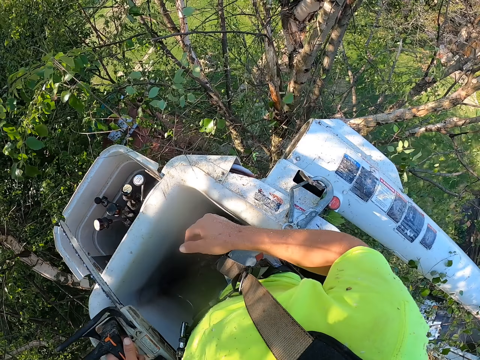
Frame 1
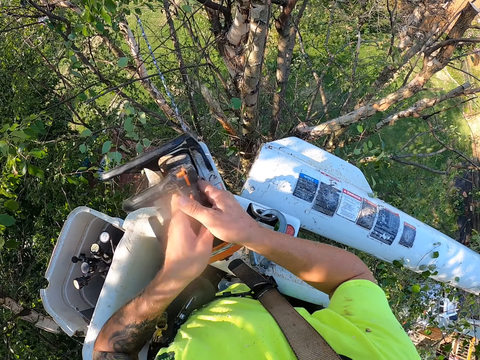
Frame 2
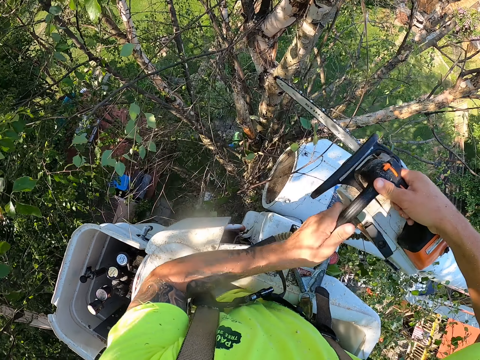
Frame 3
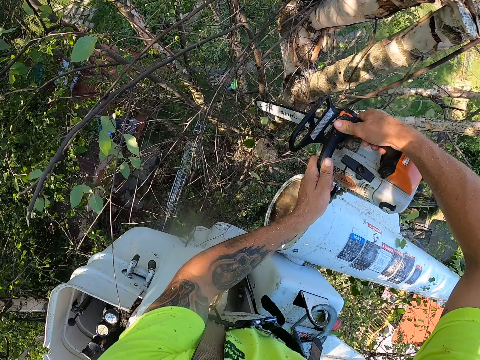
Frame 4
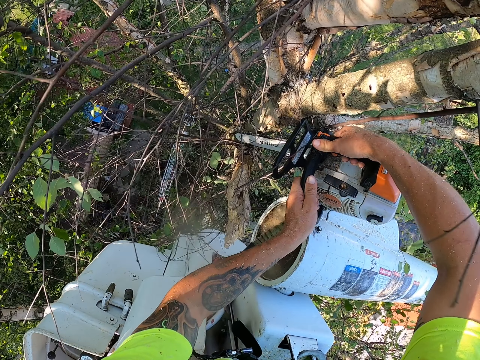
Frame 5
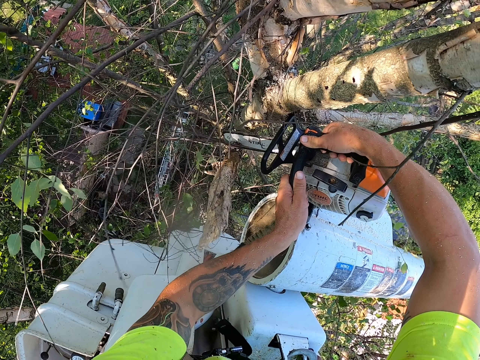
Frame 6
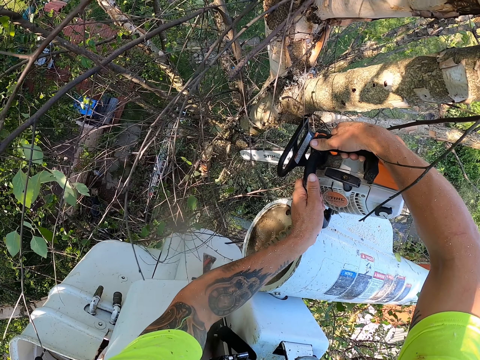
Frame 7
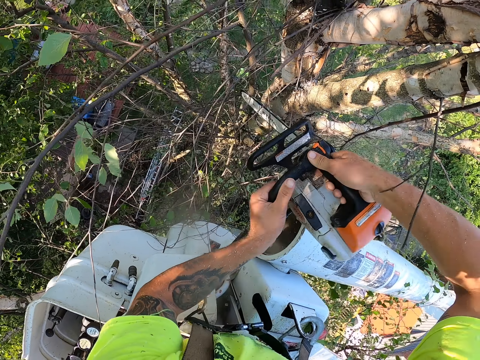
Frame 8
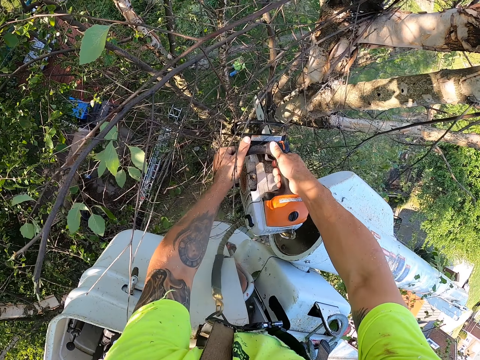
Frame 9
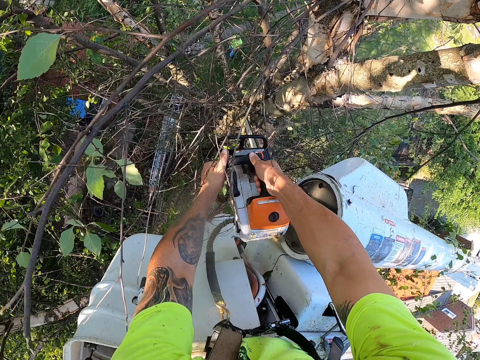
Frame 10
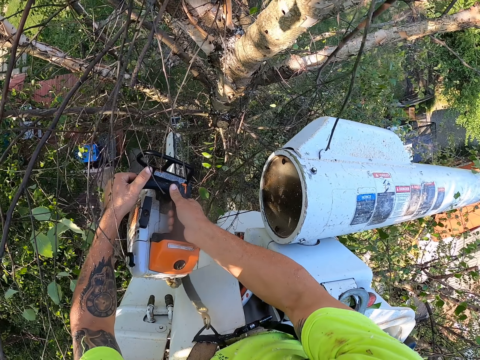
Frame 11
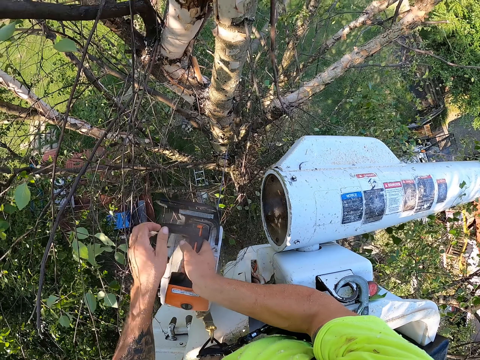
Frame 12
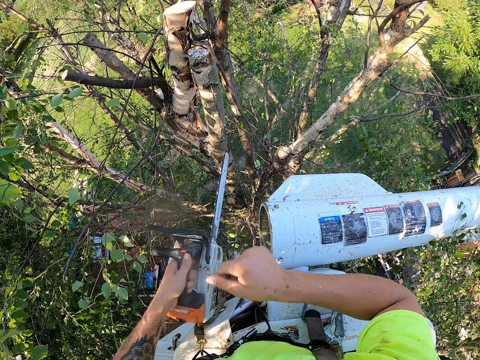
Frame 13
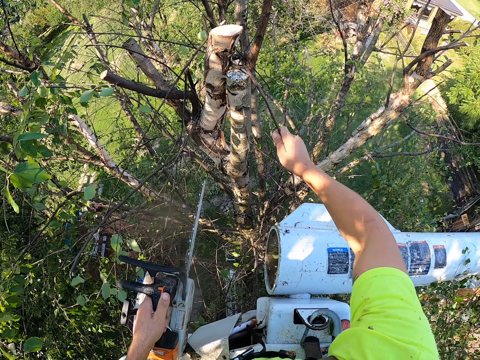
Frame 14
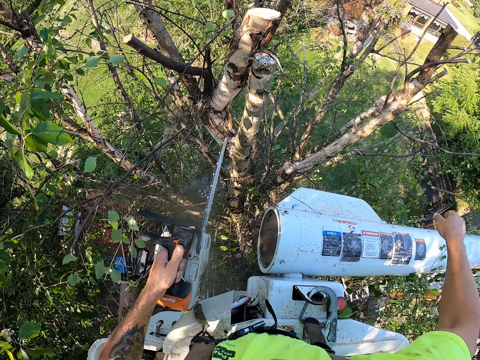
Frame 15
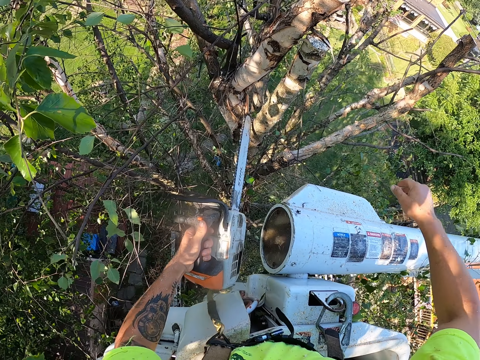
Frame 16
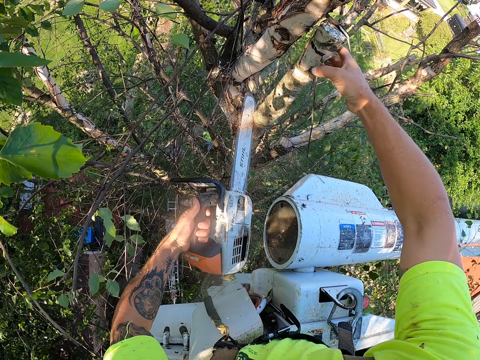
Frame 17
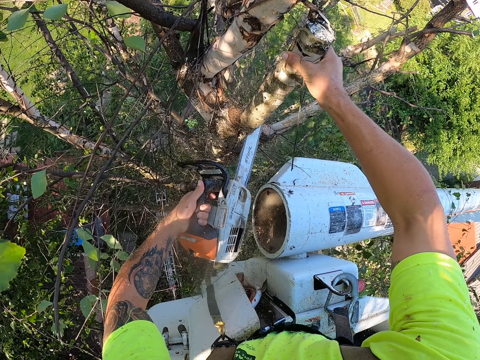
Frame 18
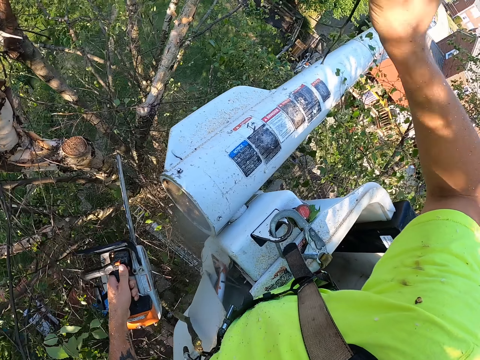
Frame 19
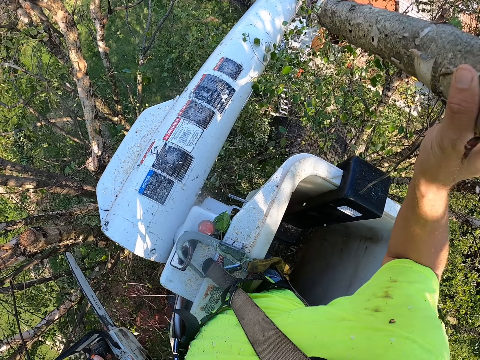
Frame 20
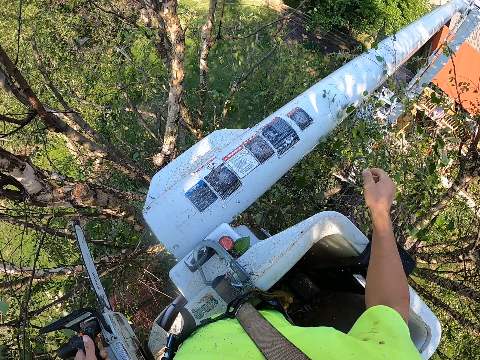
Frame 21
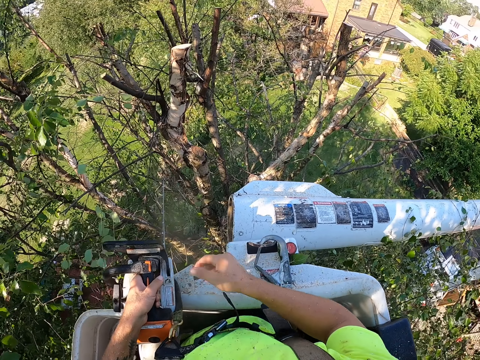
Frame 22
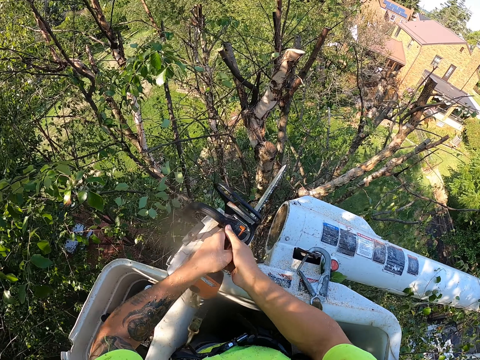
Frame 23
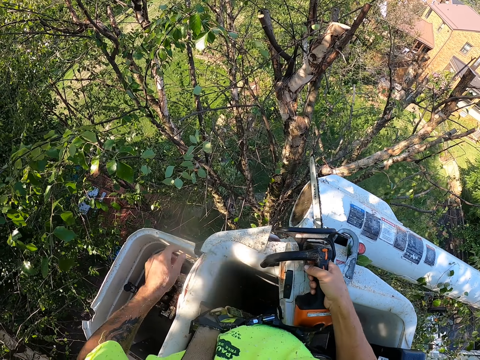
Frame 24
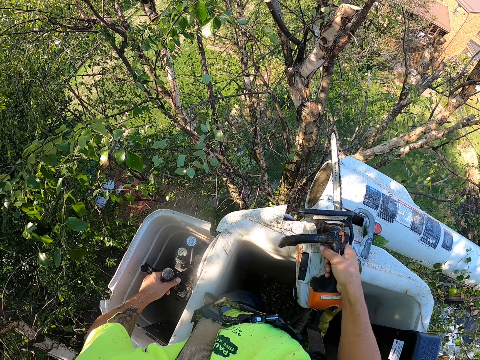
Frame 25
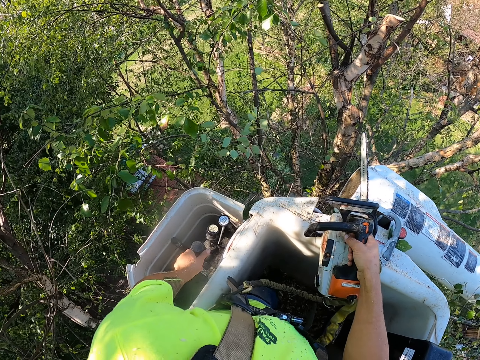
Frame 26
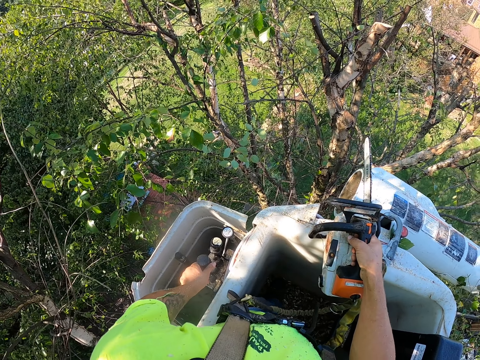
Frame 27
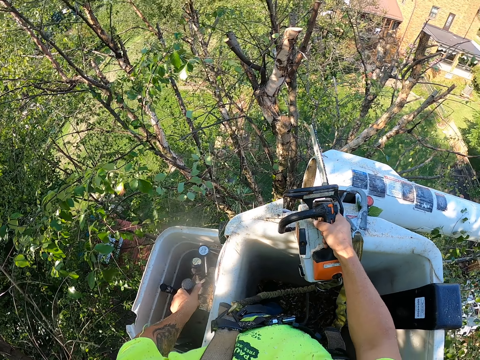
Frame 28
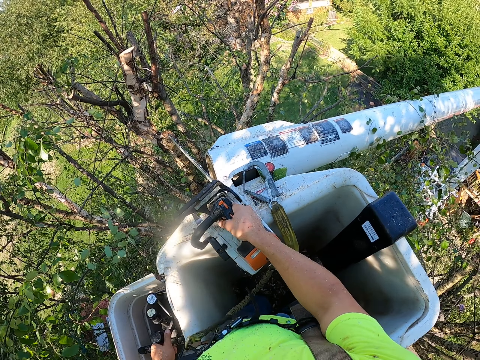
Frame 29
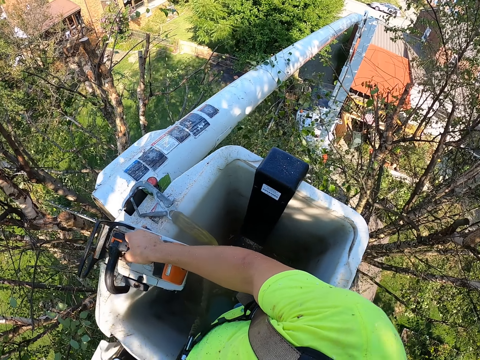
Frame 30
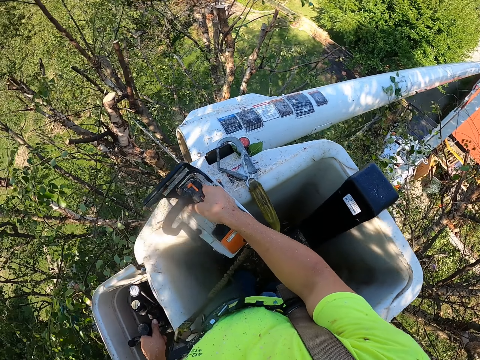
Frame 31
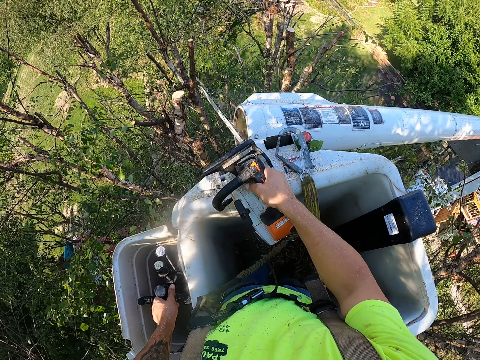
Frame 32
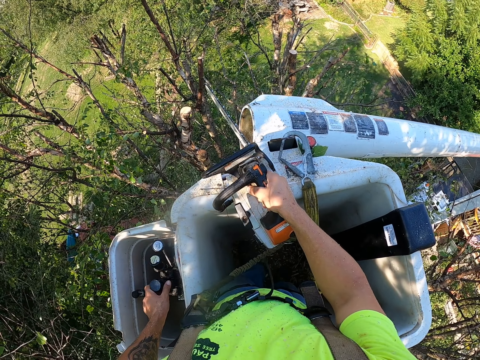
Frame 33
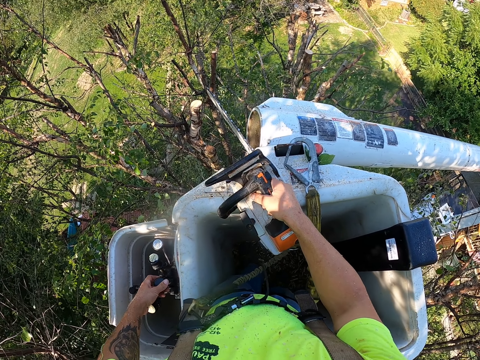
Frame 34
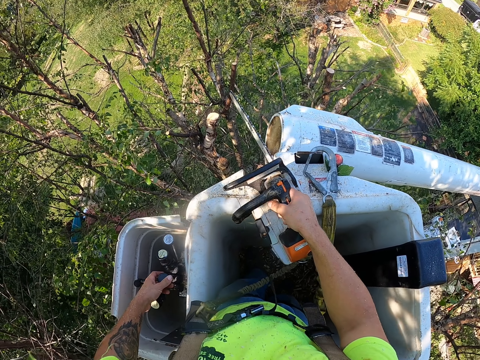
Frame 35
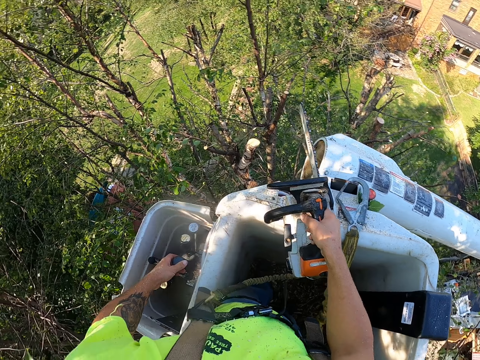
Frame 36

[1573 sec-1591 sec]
The camera wearer passes the chainsaw from his left hand to his right hand. He holds the chainsaw with both hands. He trims the tree with the chainsaw in both hands. He picks the tree branch. He passes the chainsaw from his right hand to his left hand. He throws a twig from the tree with his right hand. He touches the tree branch. He cuts the branch in his right hand from the tree with the chainsaw in his left hand. He holds the branch of the tree with his right hand. He drops the branch in his right hand towards the ground. He passes the chainsaw from his left hand to his right hand. He operates the controls of the boom lift with his left hand. He adjusts the lifter.

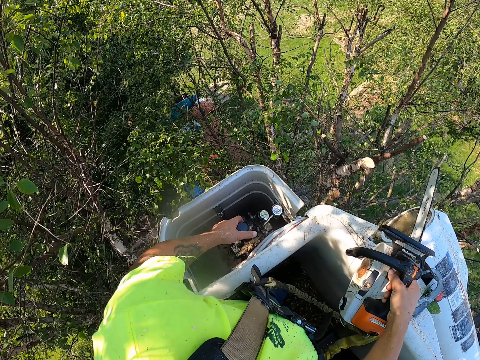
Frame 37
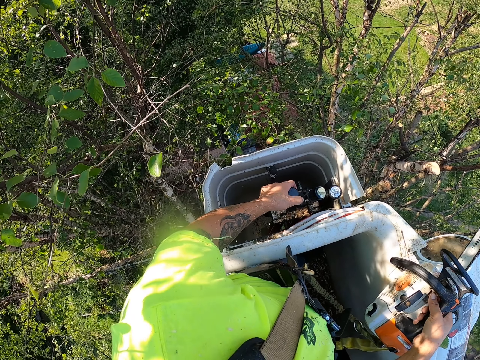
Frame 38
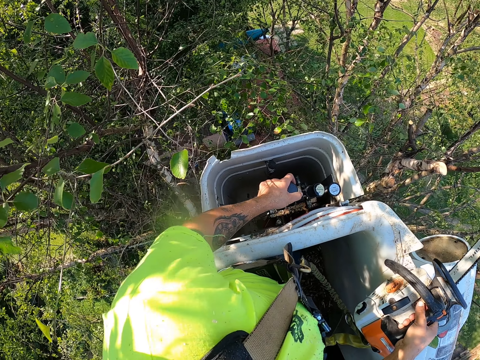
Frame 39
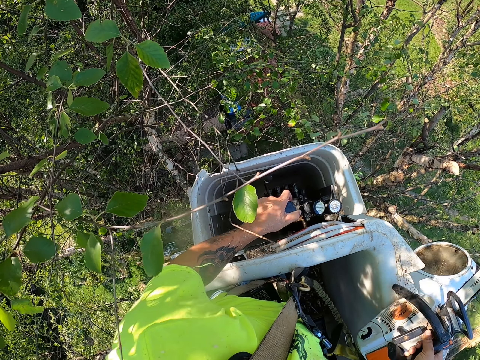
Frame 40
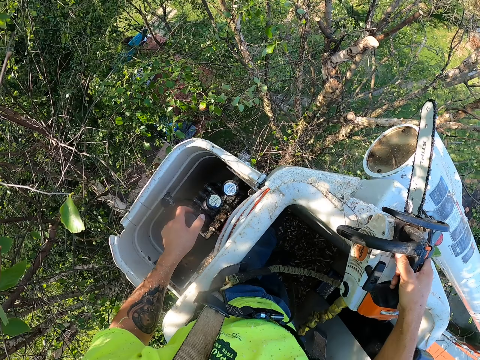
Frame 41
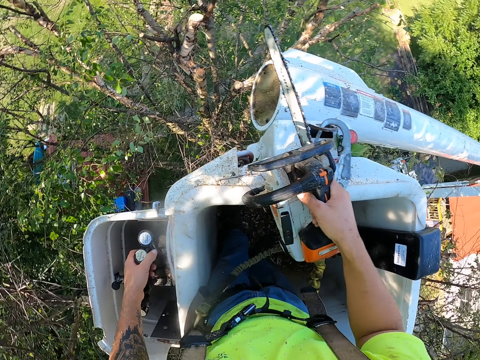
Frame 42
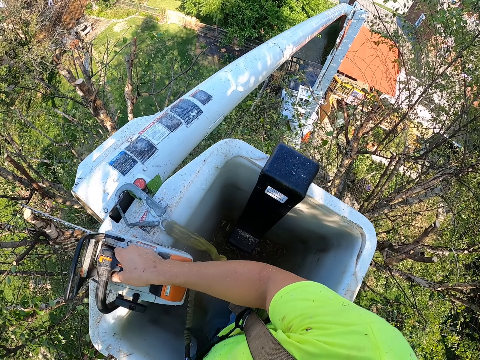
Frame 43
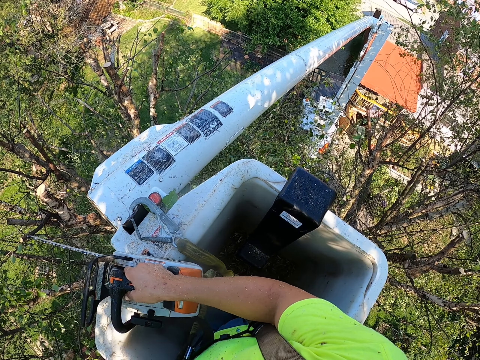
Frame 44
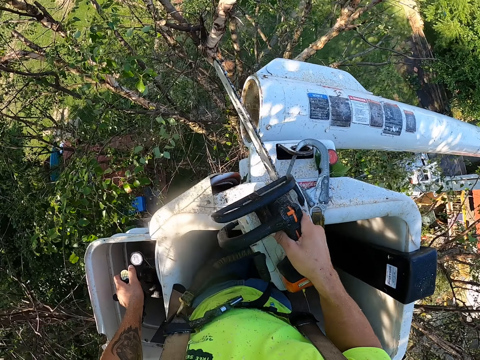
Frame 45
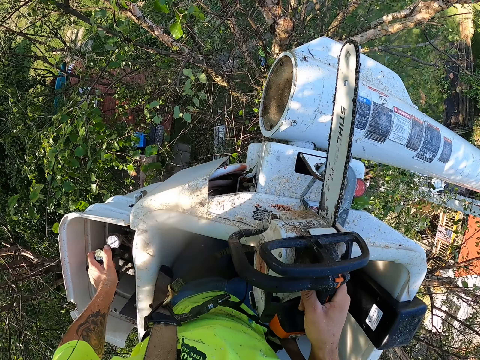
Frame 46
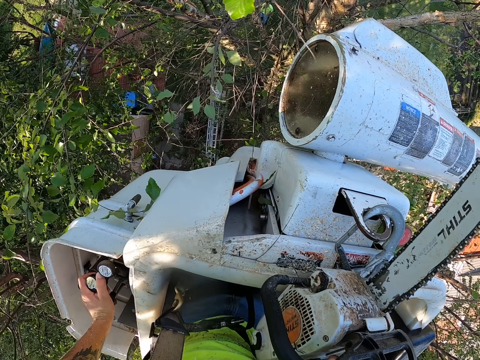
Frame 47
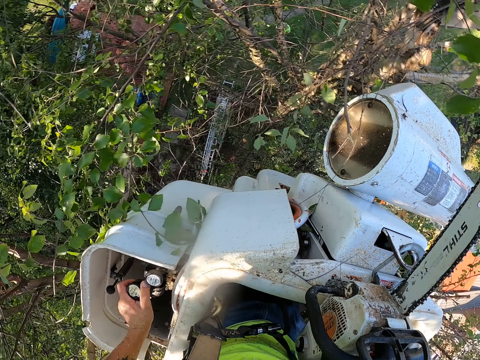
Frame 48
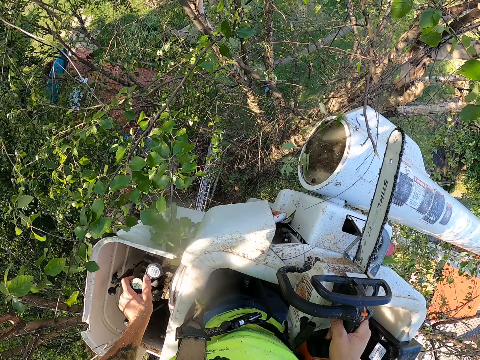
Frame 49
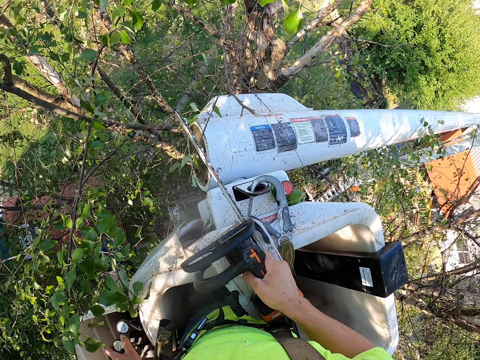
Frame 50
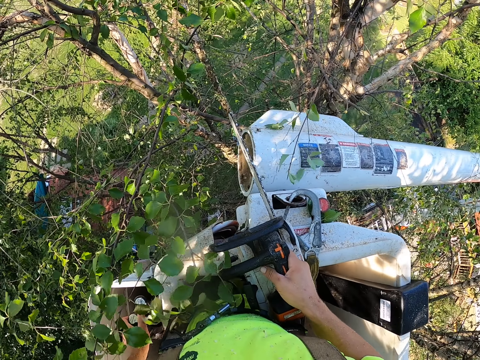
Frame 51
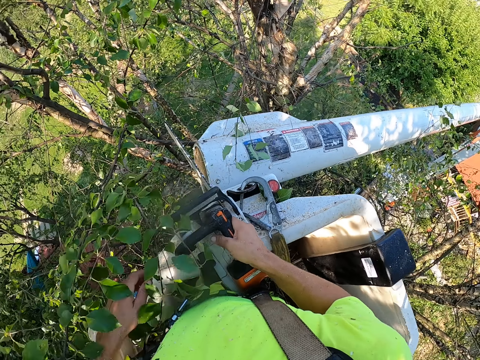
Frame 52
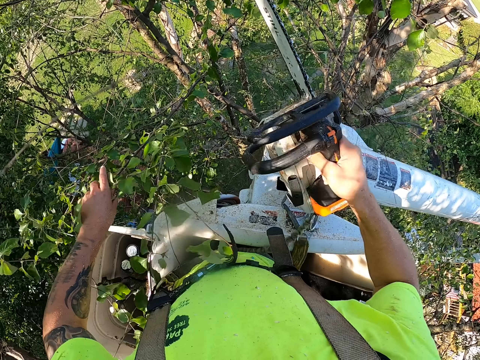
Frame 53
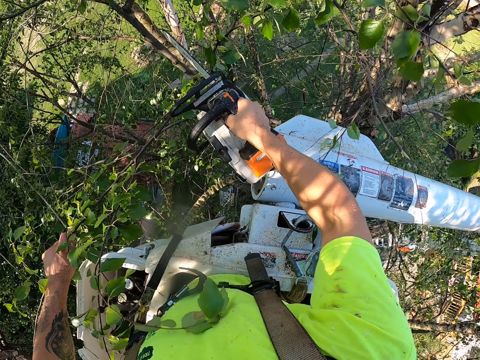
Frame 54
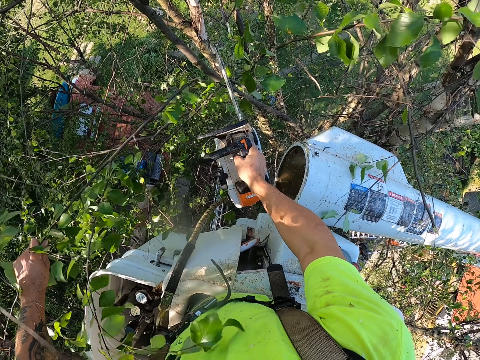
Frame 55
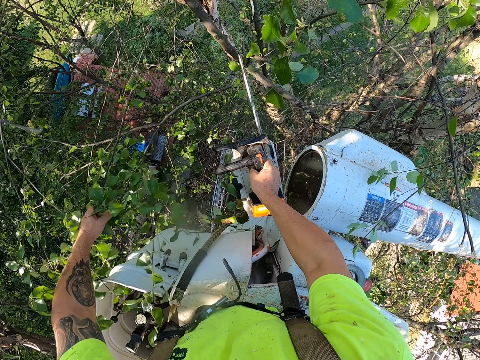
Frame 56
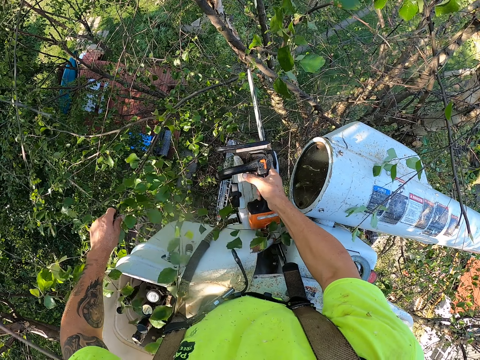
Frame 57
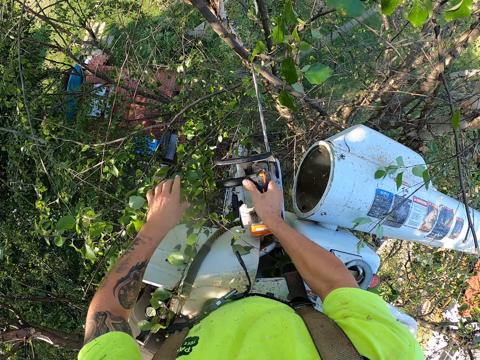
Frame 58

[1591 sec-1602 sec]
The camera wearer holds a branch of a tree with his left hand. He touches the tree branch. He cuts the branch in his left hand from the tree with the chainsaw in his right hand. He drops the branch towards the ground from his left hand.
